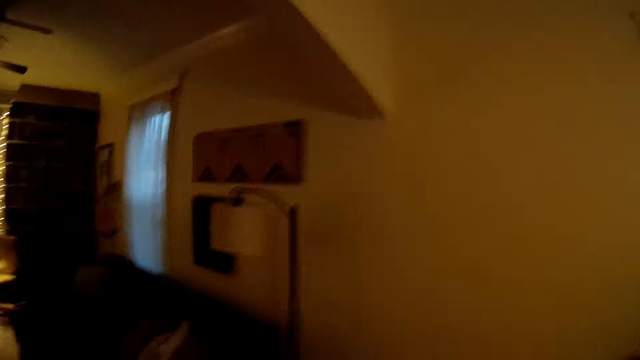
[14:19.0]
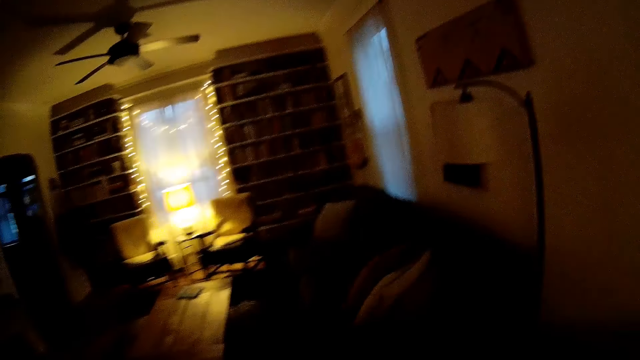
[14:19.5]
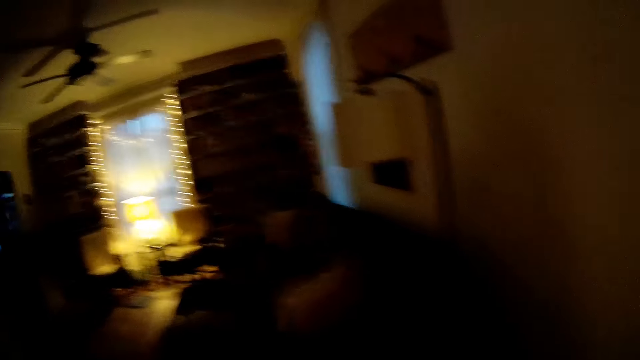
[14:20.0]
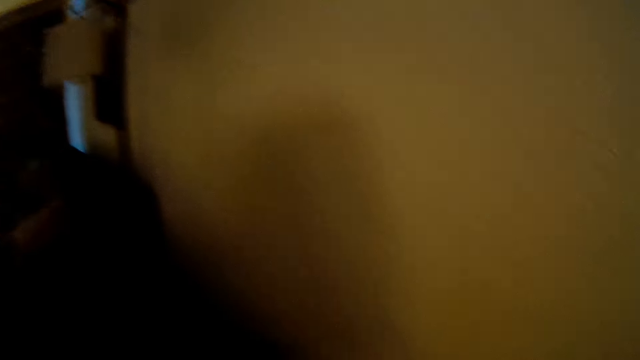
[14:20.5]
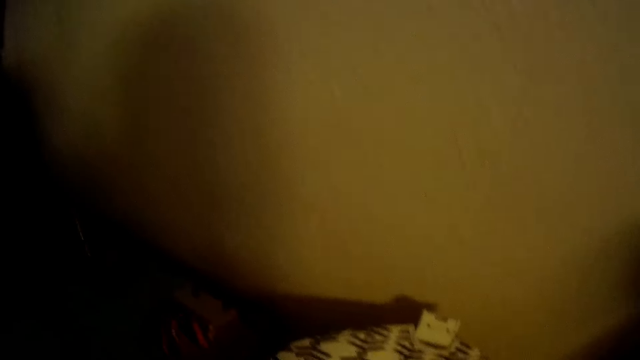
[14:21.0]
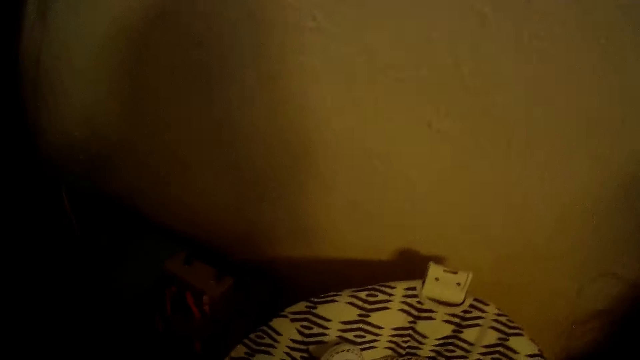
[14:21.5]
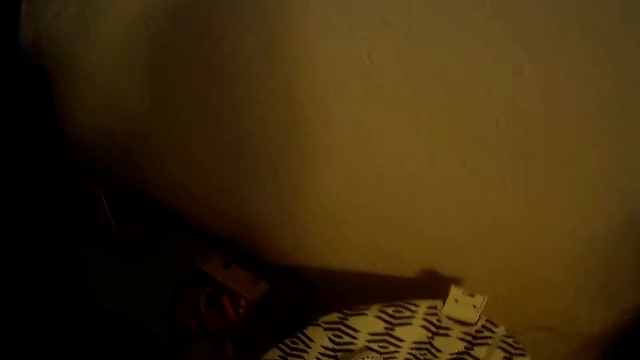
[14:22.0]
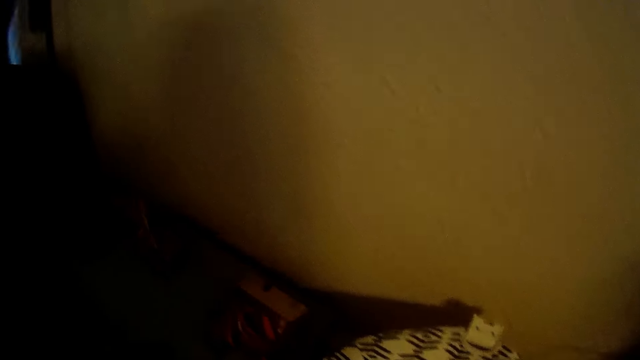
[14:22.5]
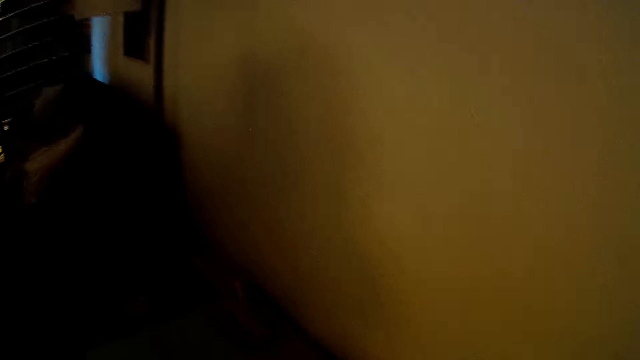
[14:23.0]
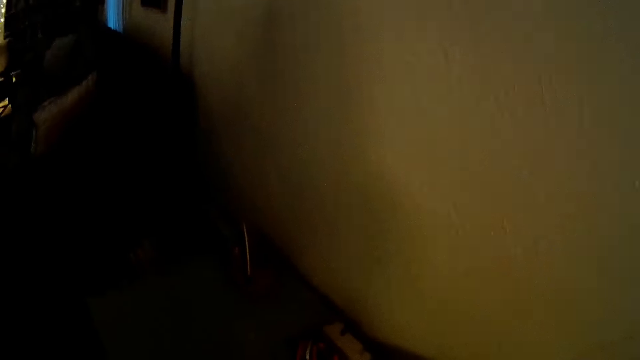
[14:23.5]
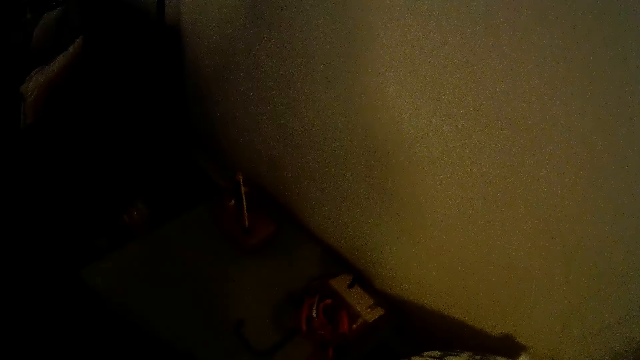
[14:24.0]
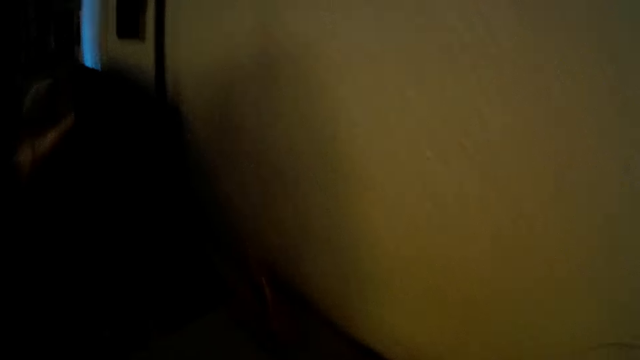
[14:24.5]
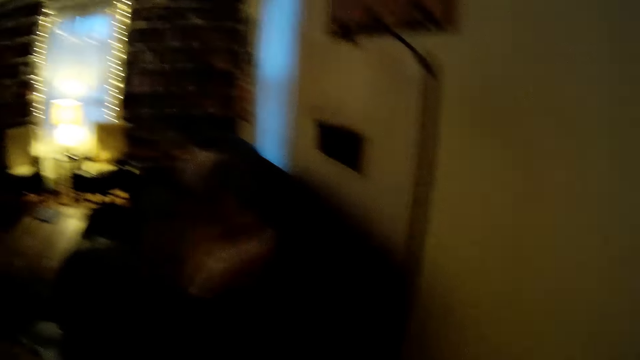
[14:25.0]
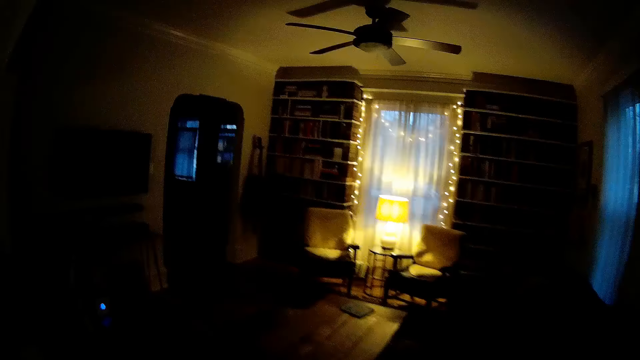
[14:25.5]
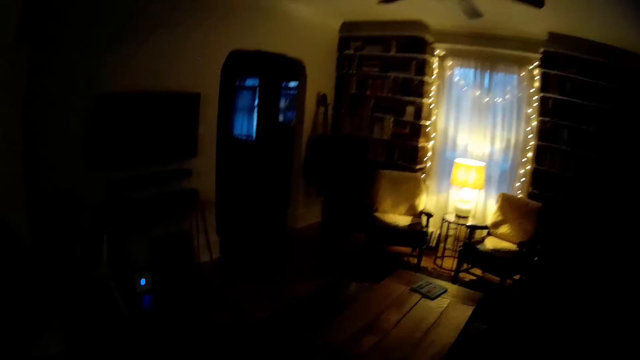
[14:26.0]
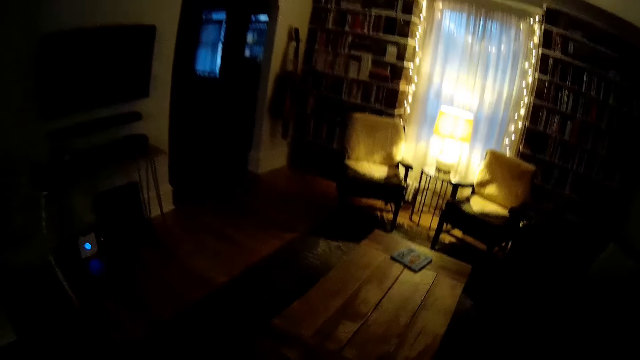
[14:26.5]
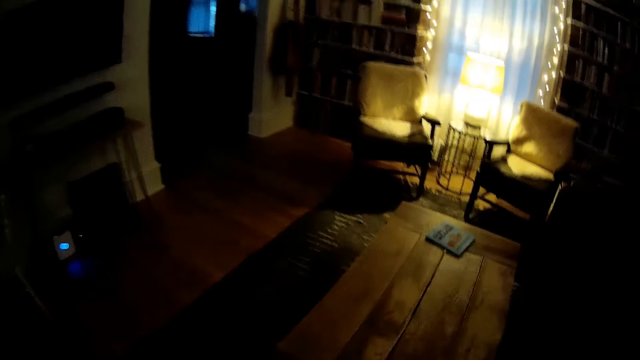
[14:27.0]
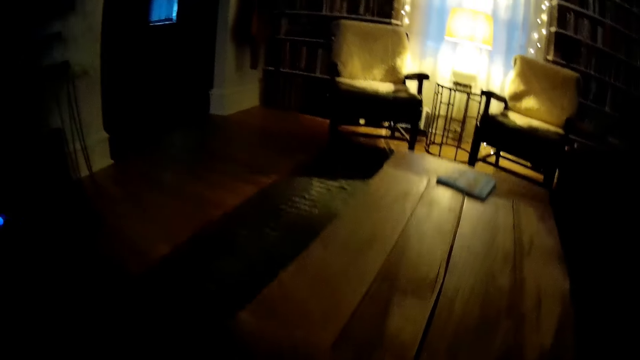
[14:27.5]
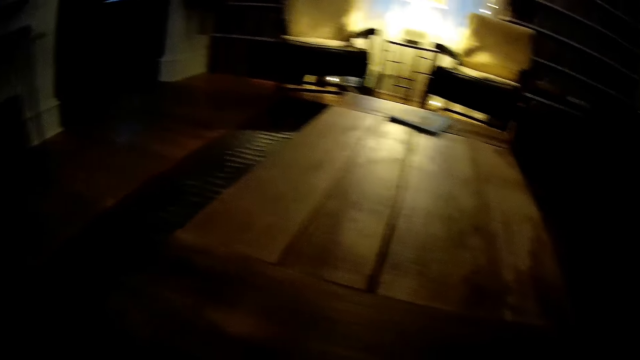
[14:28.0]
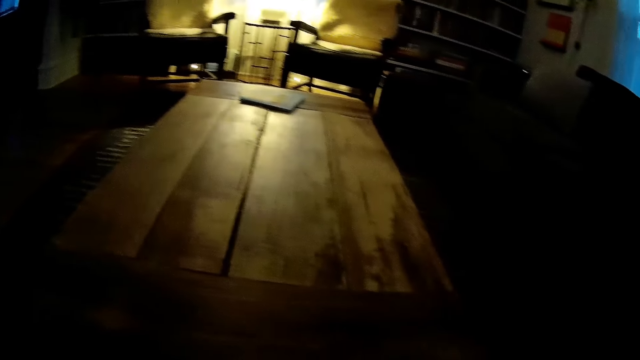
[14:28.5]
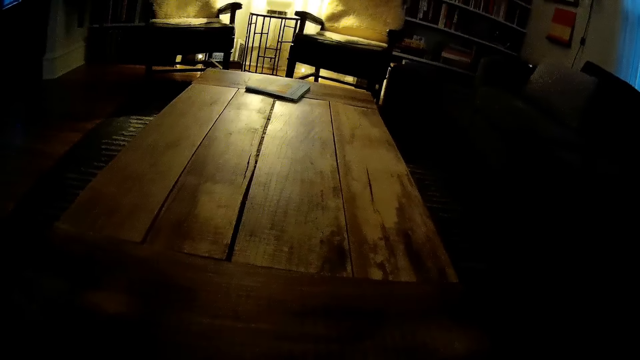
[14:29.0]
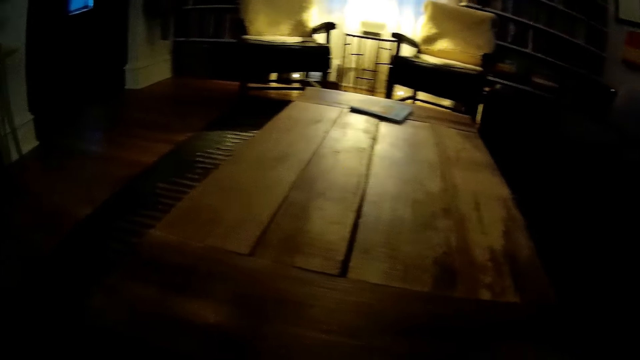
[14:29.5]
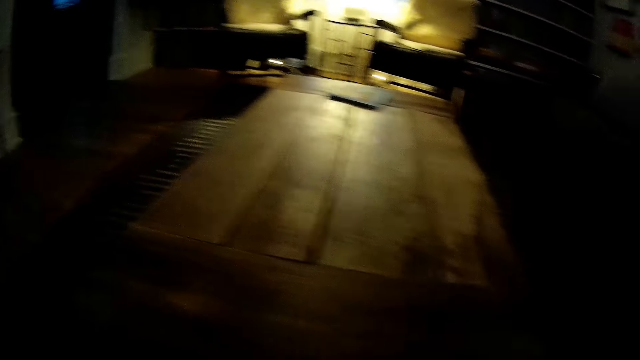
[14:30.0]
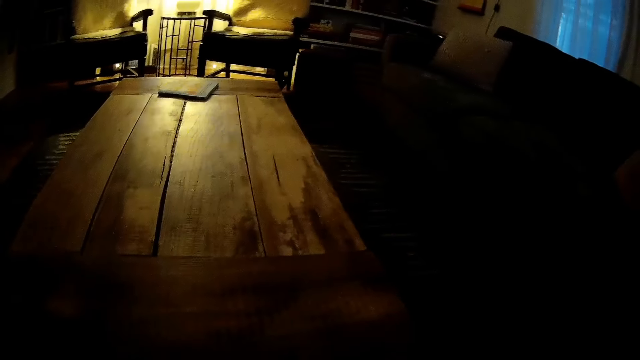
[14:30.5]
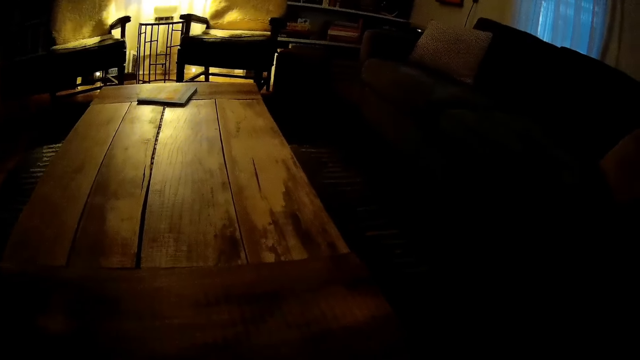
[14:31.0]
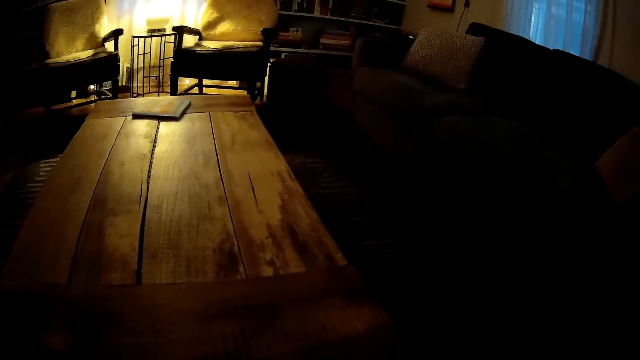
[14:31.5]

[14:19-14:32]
The camera wearer drops a baby stroller on the floor with both hands. They stare at the wall. They walk in the house. They stare at the table.

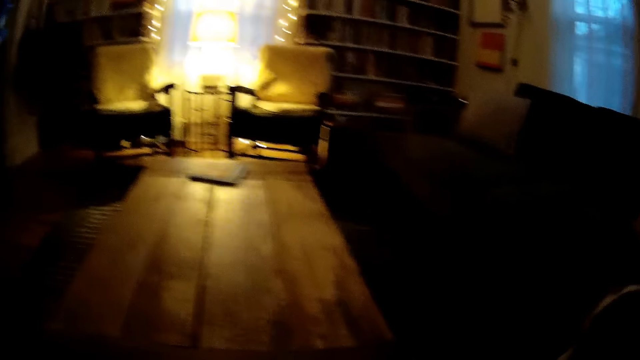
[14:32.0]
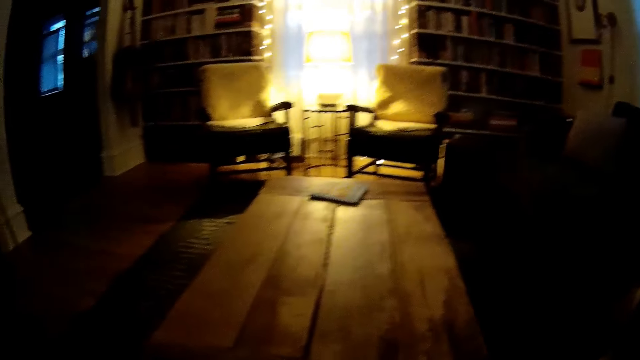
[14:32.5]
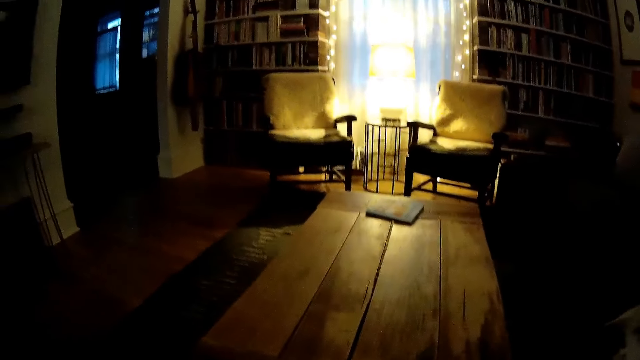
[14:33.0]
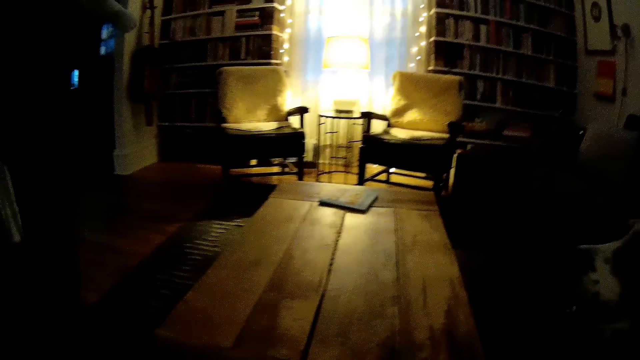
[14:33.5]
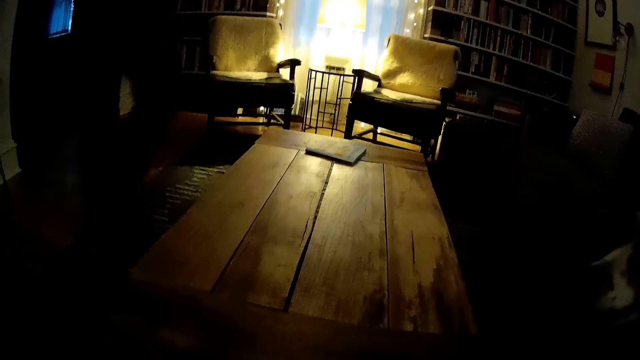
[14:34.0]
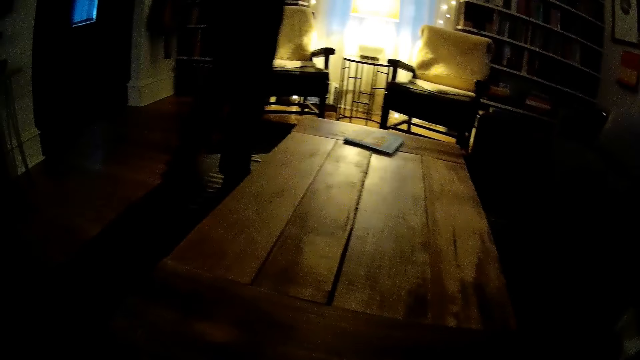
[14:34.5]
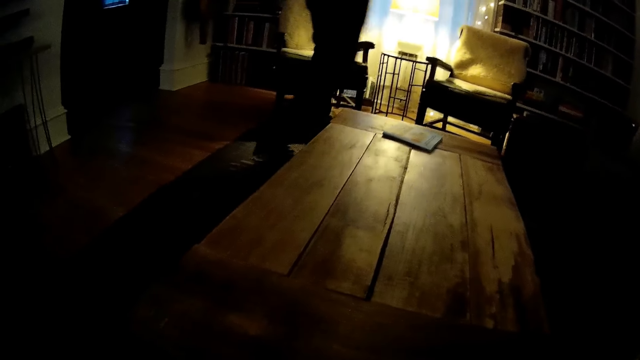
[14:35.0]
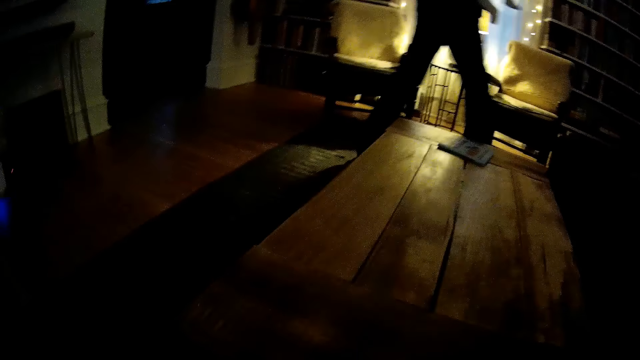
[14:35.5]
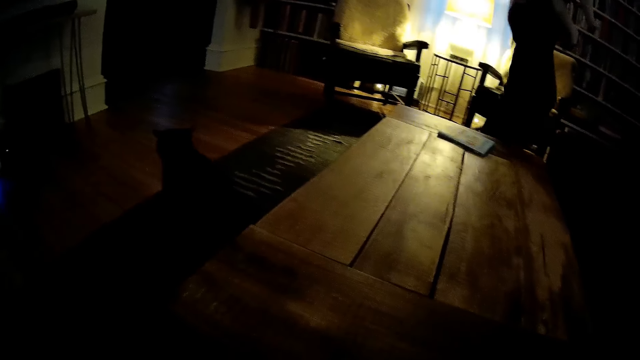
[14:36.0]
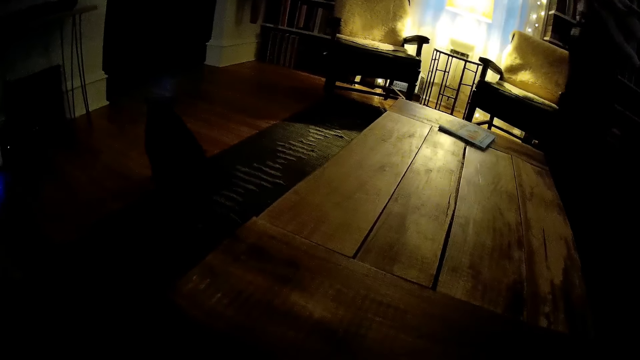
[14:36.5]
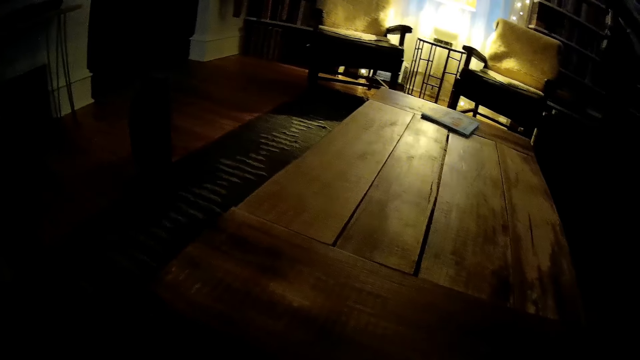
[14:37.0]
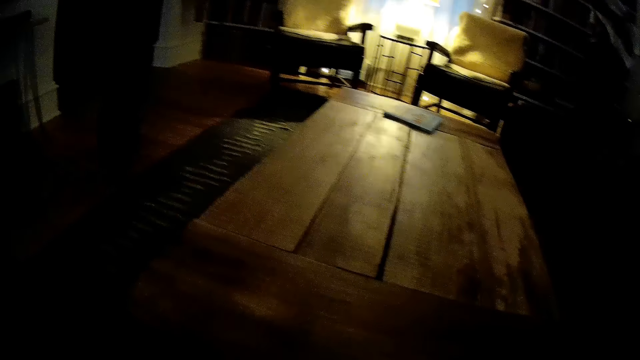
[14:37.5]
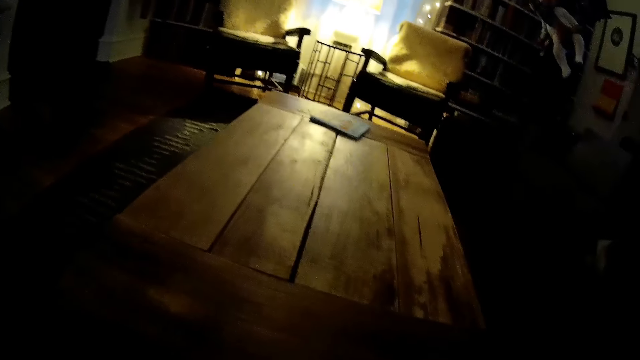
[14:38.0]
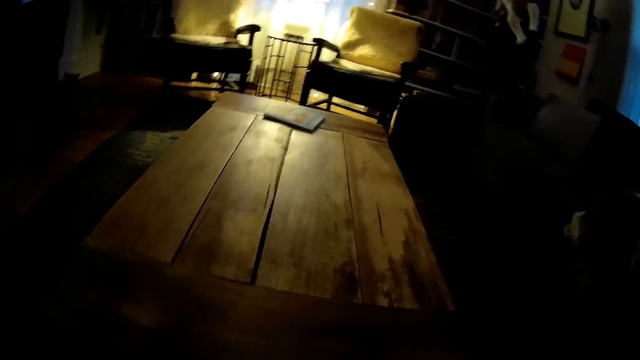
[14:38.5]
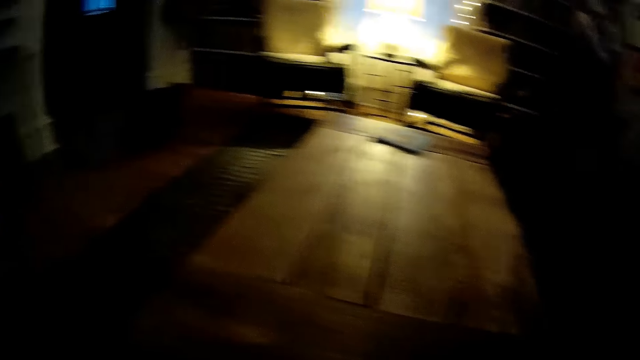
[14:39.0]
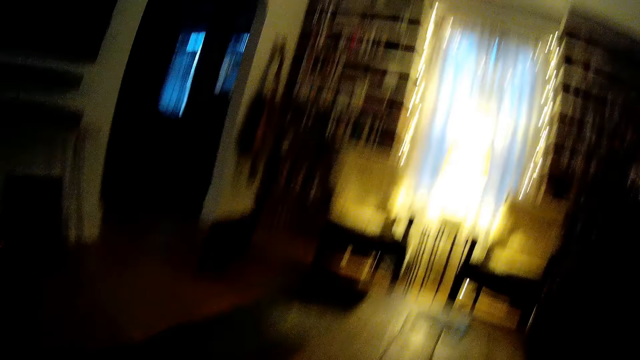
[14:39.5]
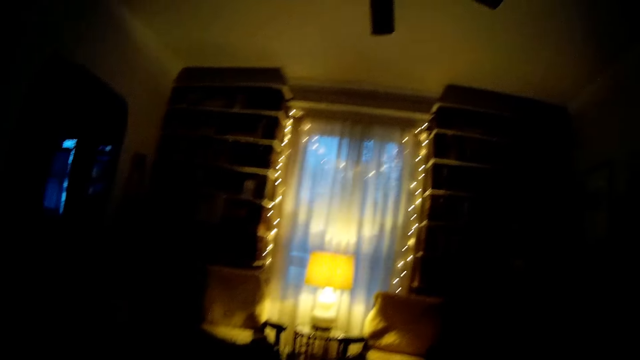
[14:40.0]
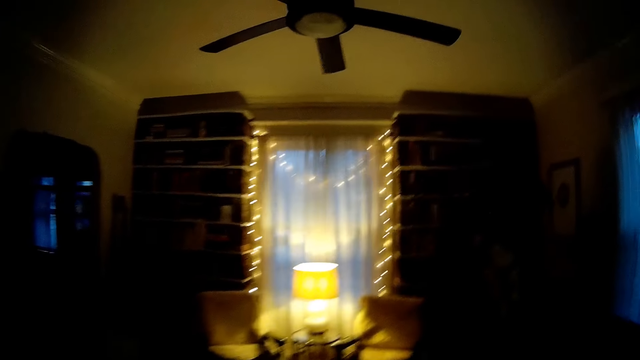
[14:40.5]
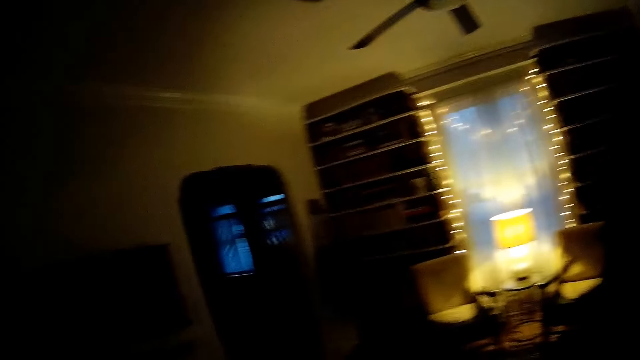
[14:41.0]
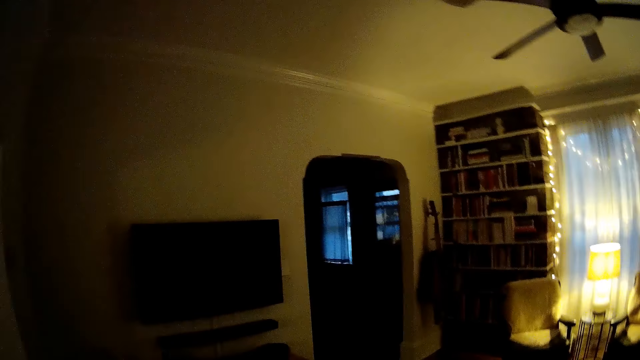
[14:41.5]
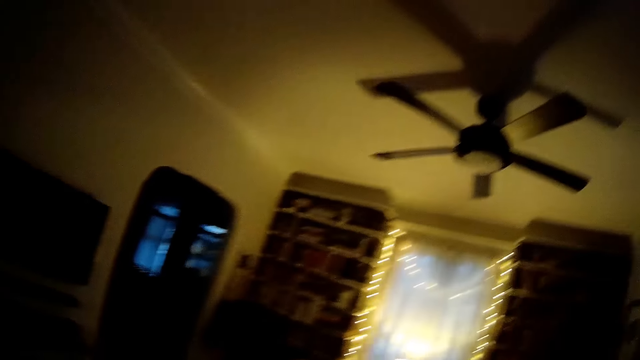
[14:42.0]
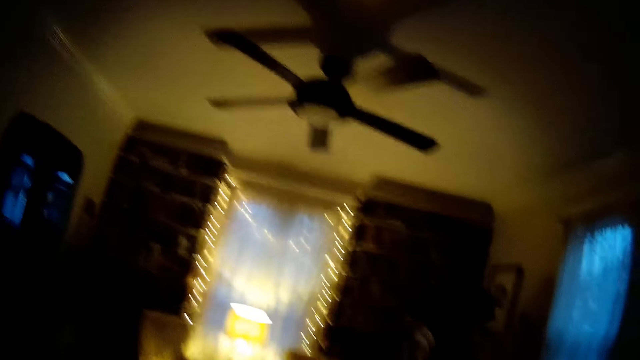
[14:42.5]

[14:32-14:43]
A man walks in the house. The camera wearer stares at the window.
